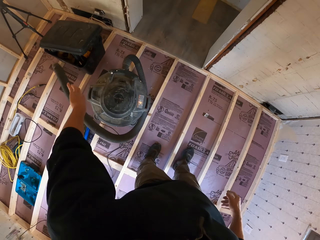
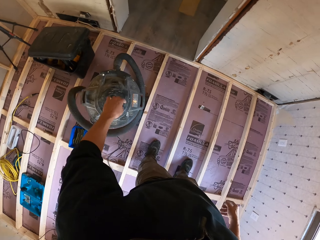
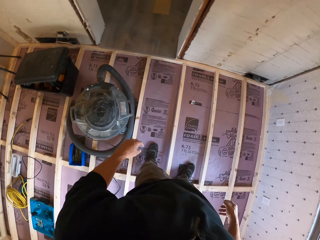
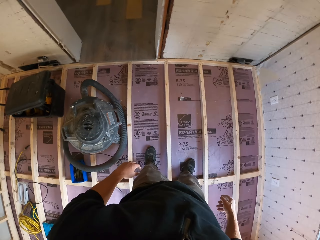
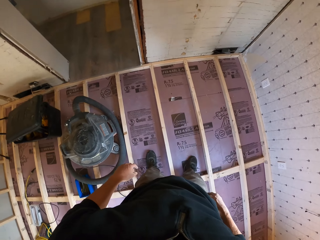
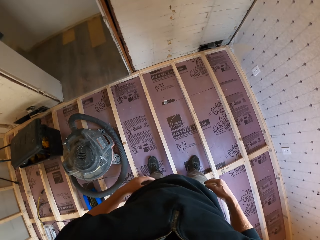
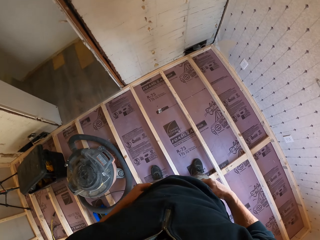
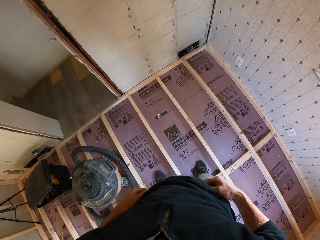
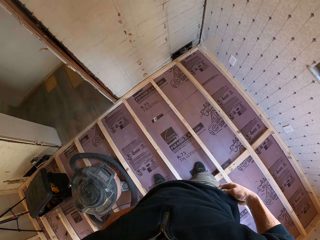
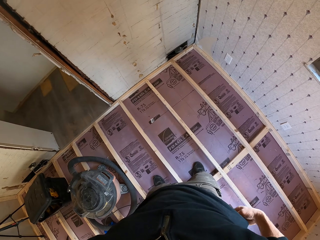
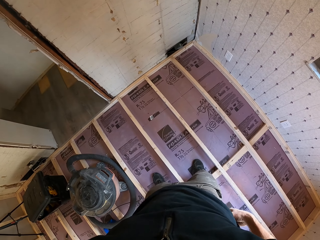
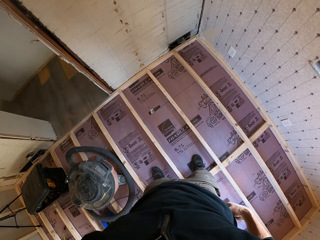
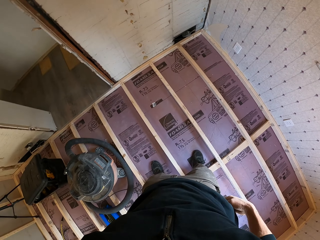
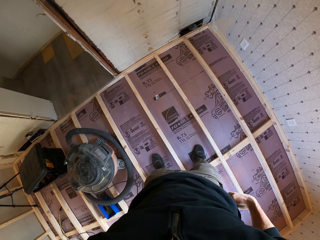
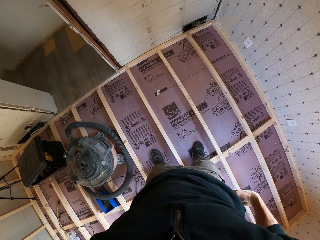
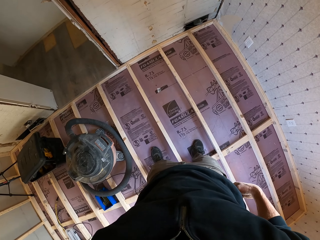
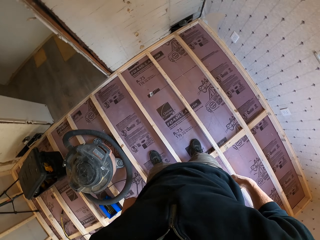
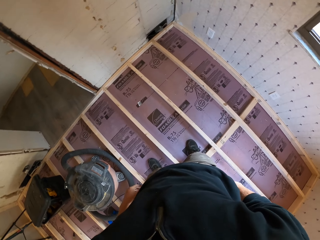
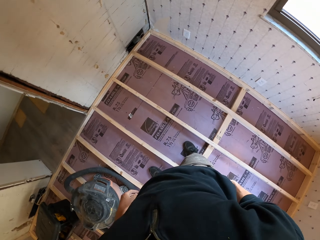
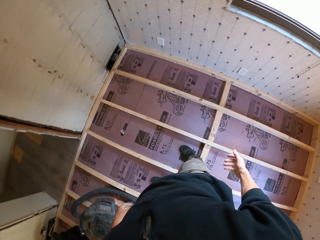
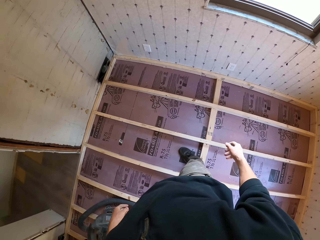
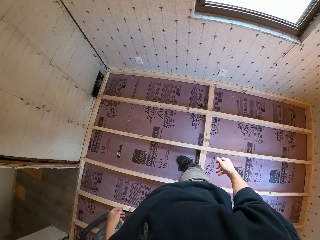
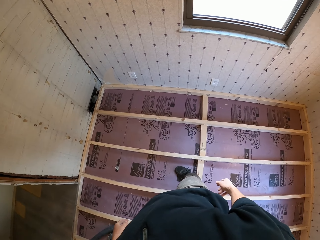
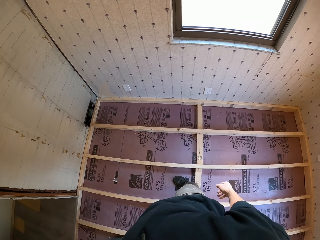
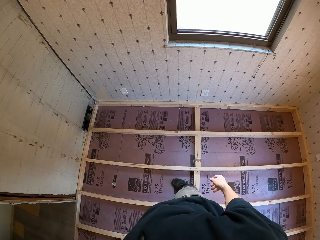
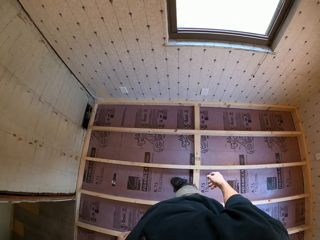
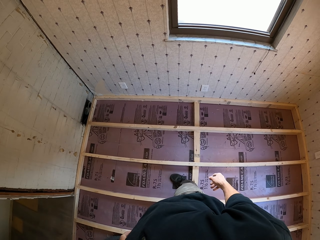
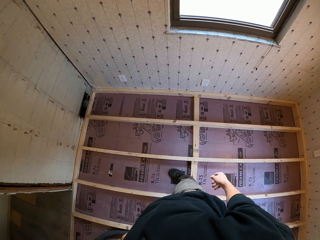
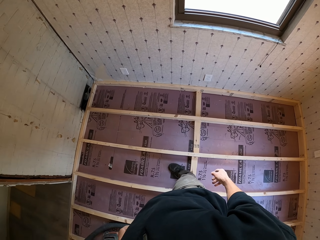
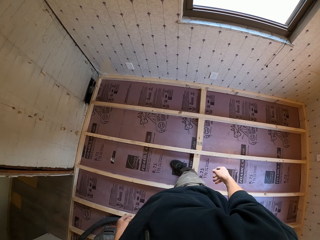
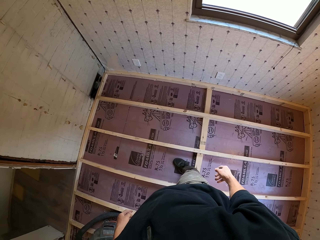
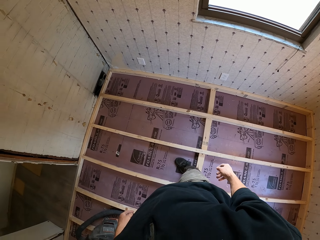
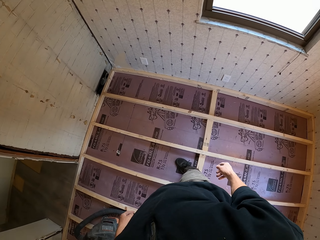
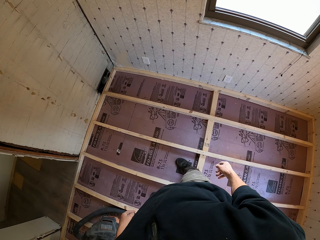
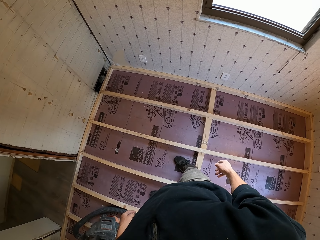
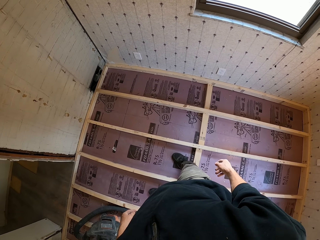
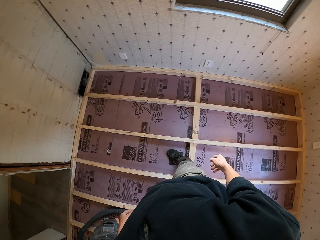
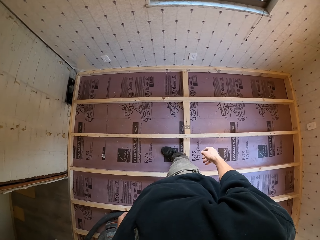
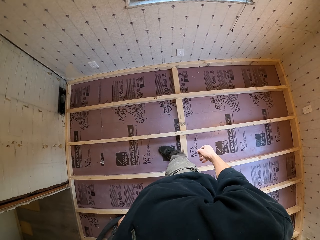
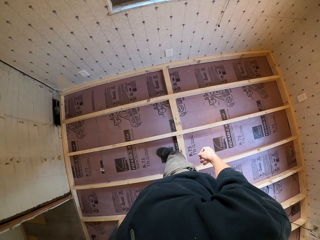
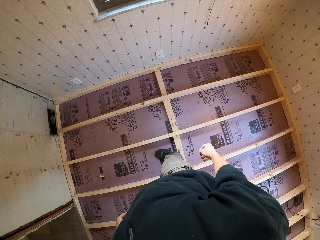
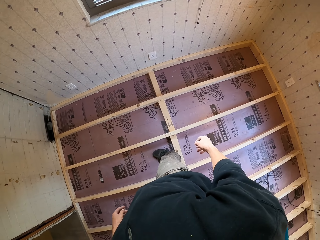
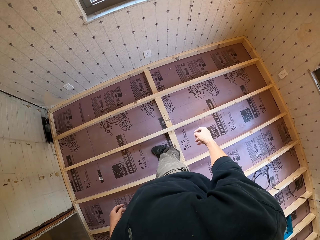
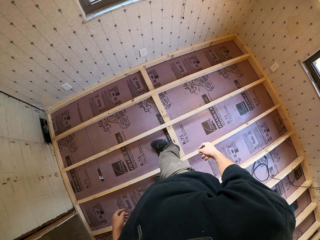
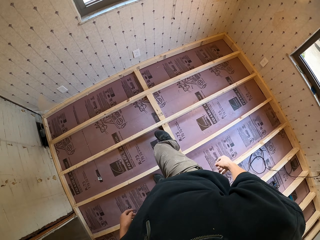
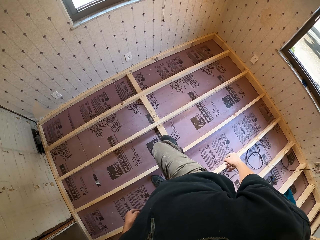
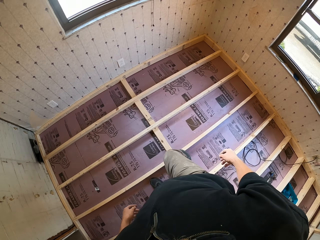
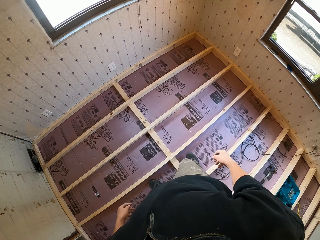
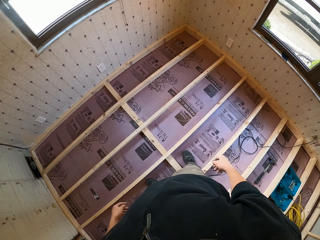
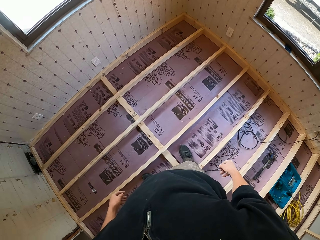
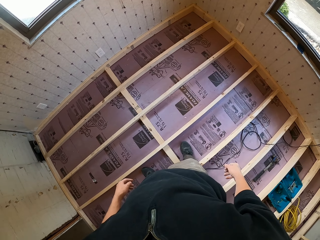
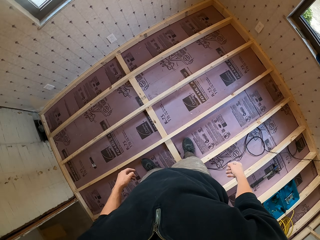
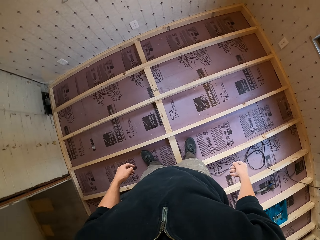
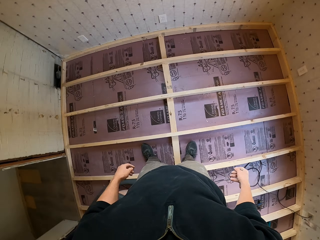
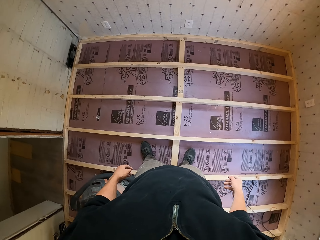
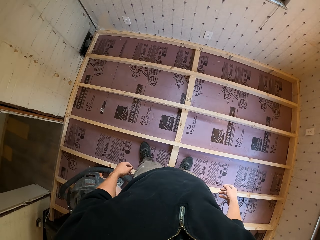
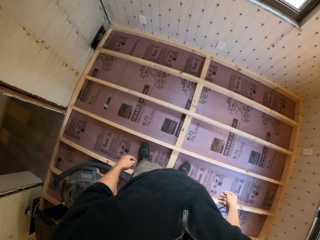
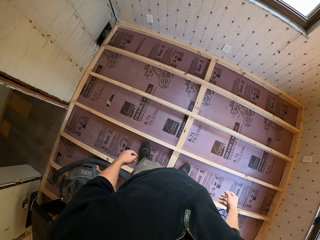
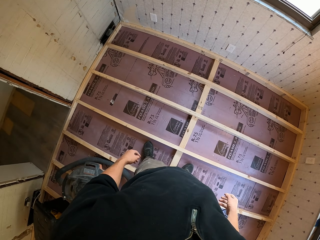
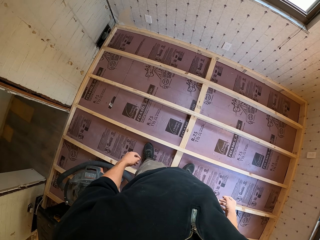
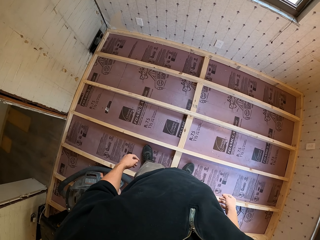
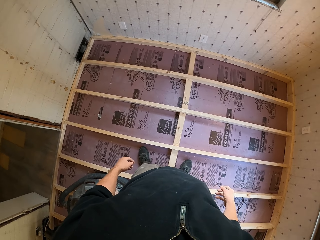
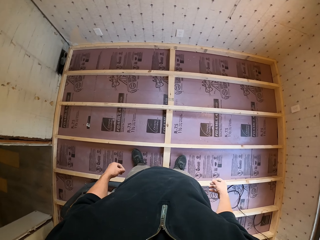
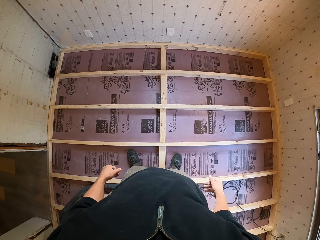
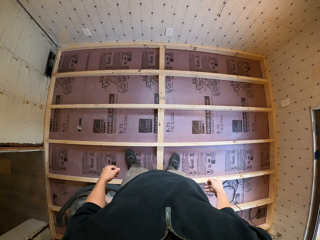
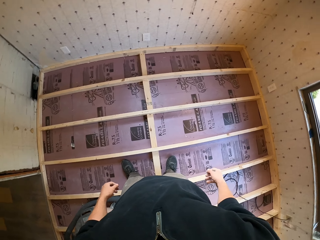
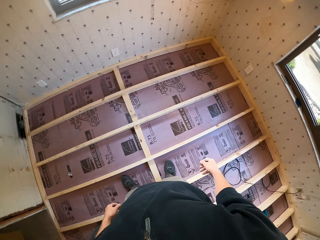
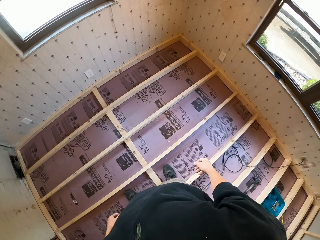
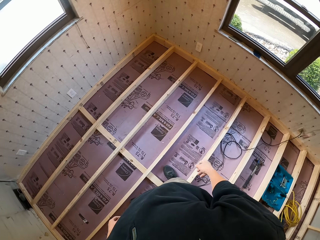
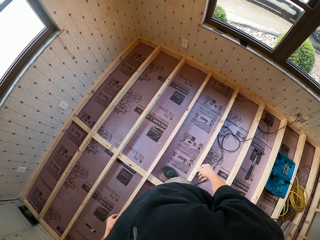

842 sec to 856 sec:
The camera wearer drops the suction on the wood. He stares at the floor. He lifts up his cloth. He adjusts his shirt. He stares at the floor. He looks around. He moves his leg. He stares at the floor.

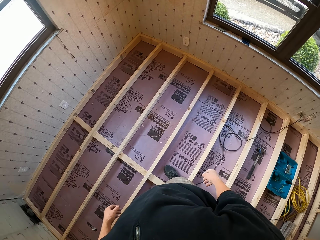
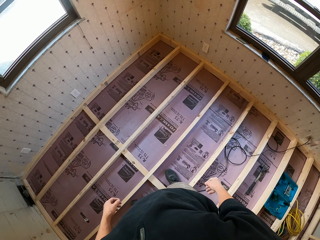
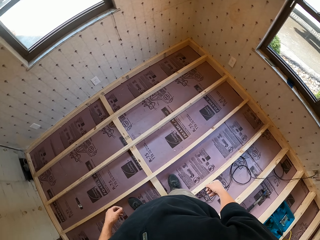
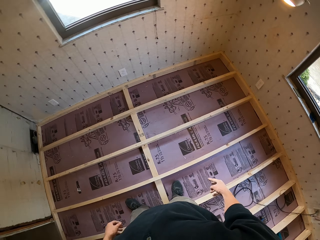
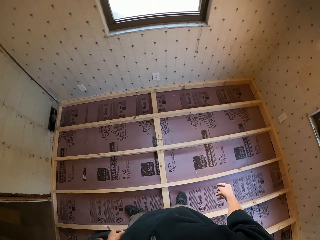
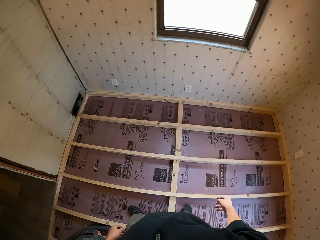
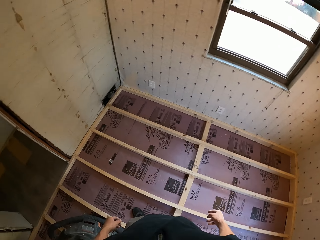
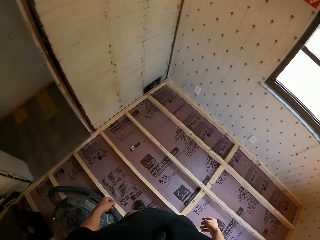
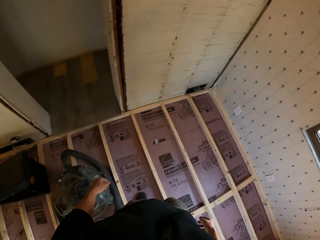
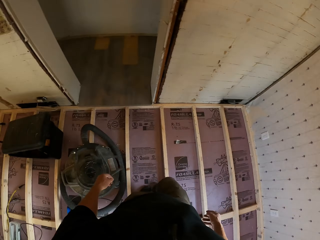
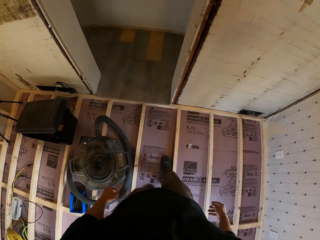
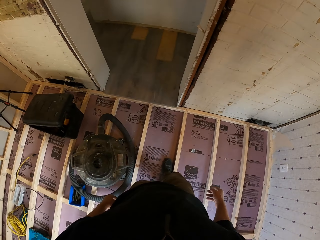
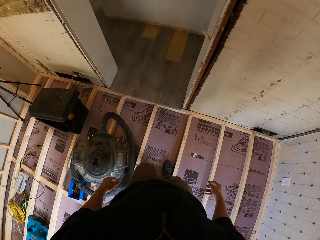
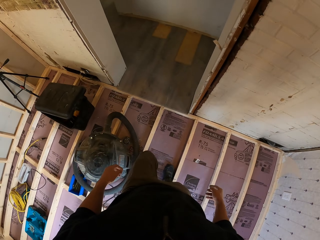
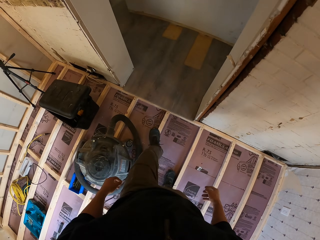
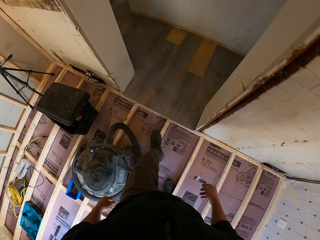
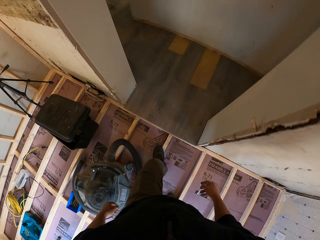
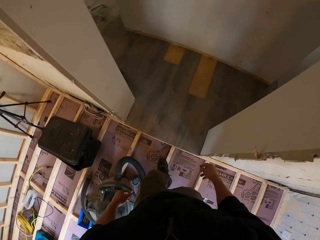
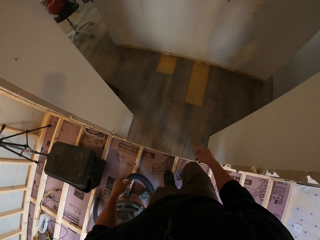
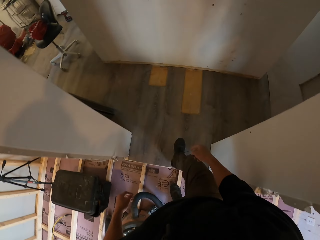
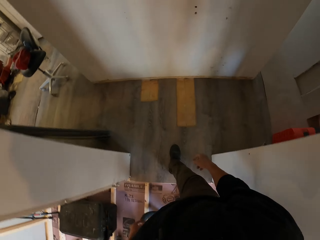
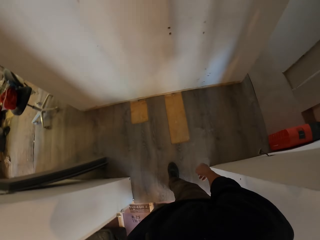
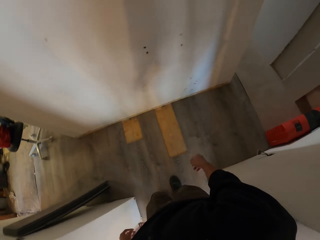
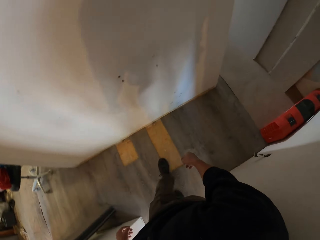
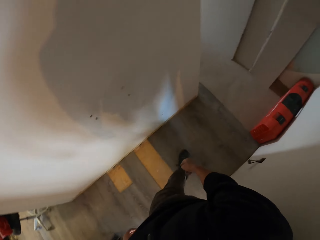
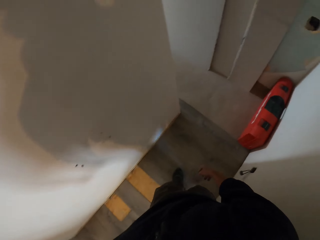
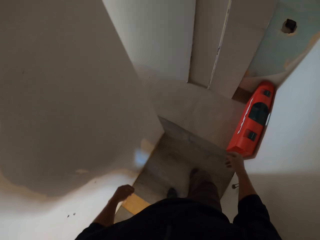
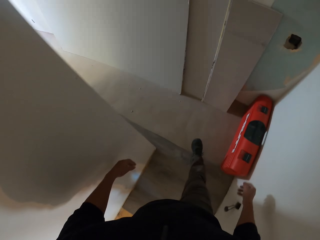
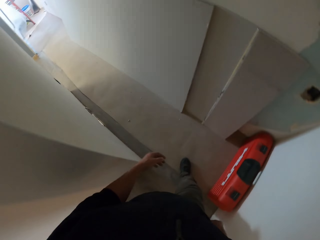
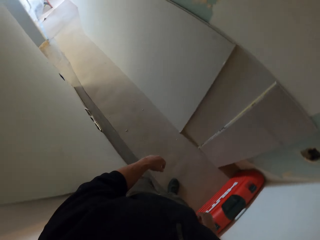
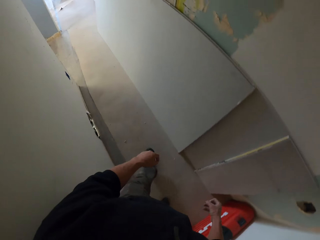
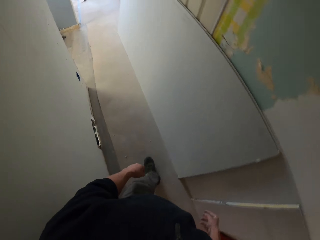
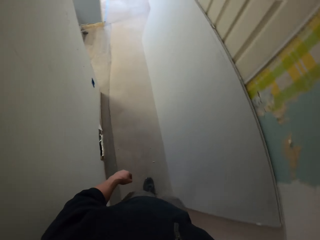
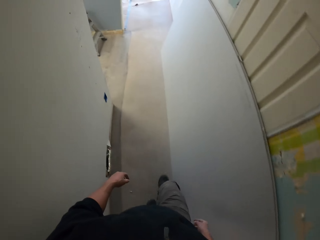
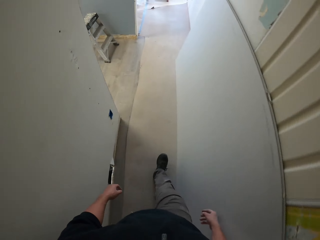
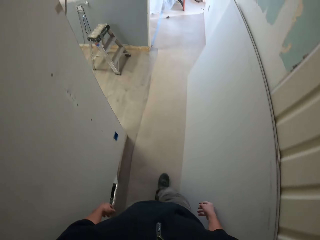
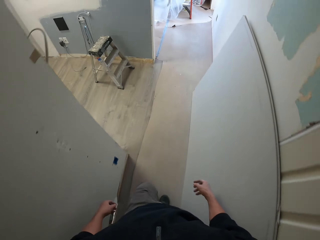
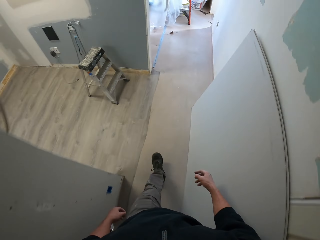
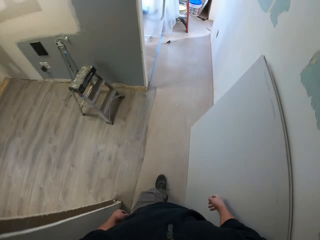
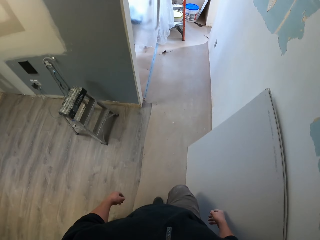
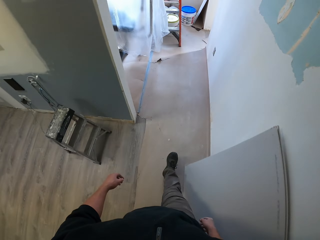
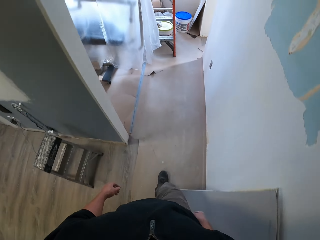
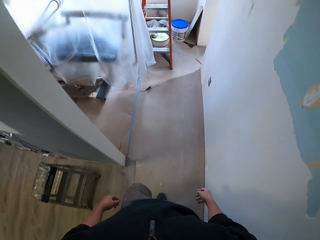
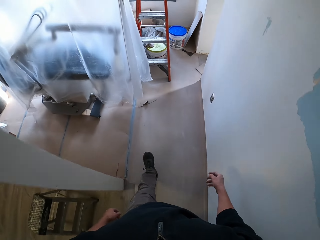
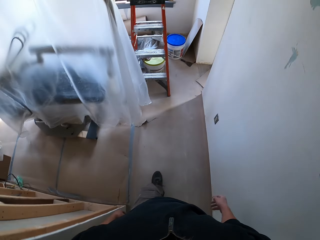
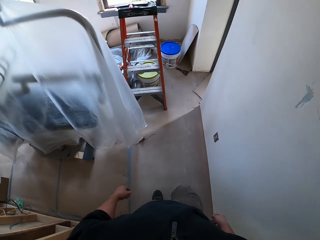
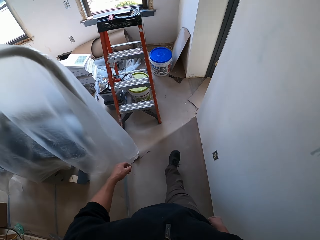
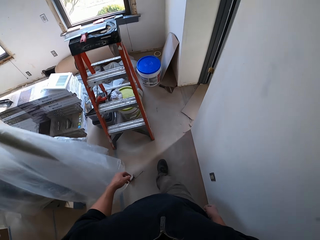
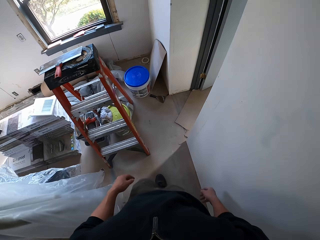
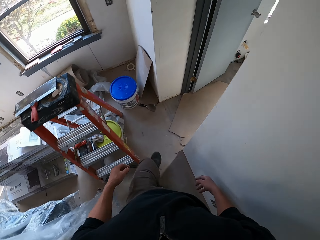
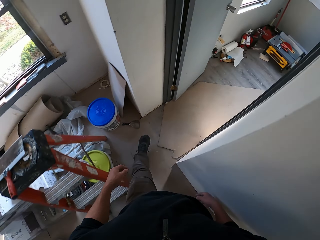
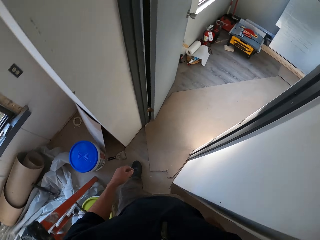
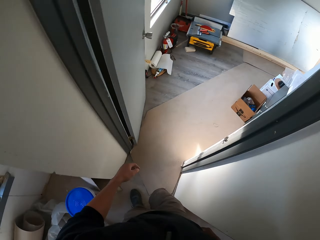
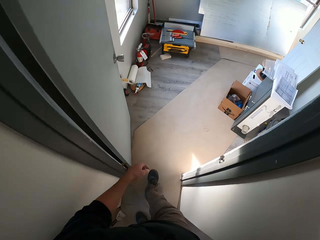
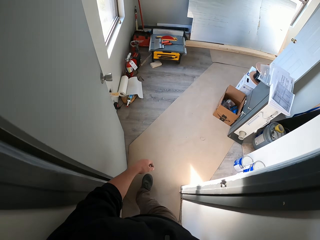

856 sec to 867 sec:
The camera wearer walks to another room. They walk around.
